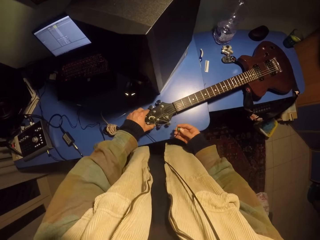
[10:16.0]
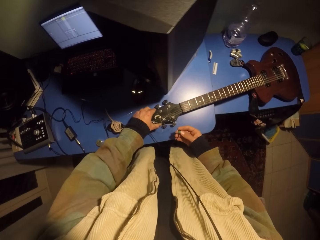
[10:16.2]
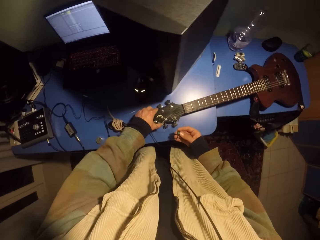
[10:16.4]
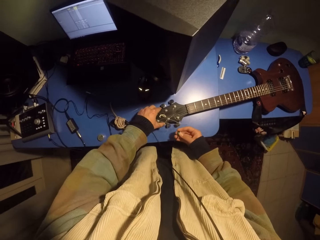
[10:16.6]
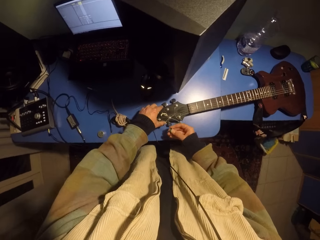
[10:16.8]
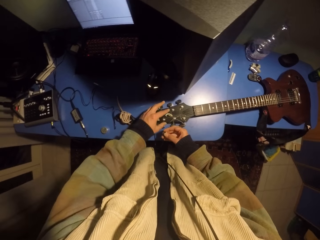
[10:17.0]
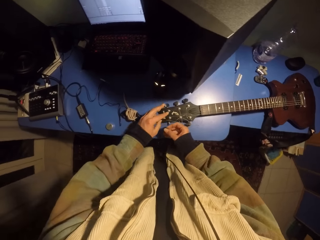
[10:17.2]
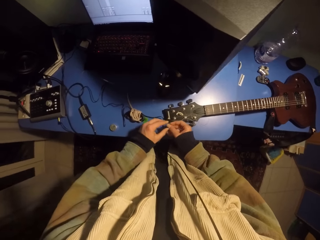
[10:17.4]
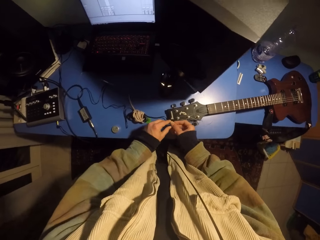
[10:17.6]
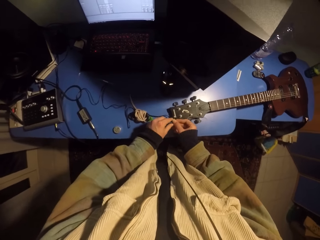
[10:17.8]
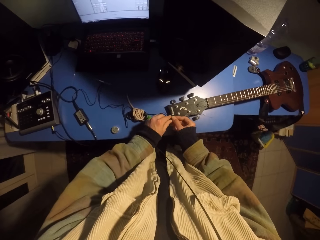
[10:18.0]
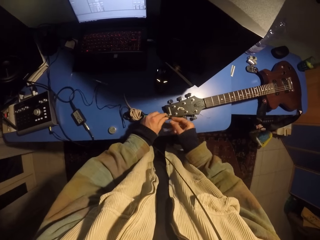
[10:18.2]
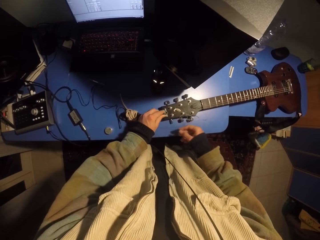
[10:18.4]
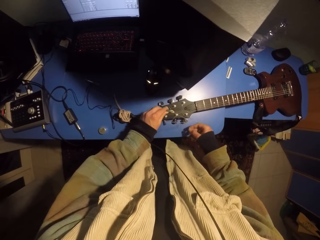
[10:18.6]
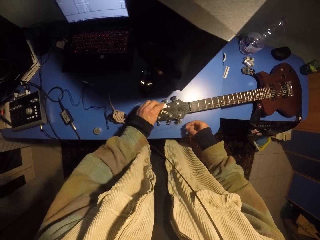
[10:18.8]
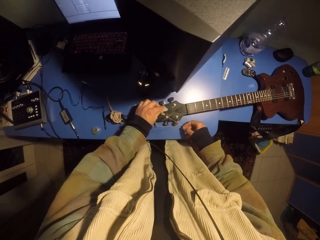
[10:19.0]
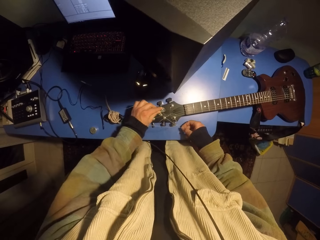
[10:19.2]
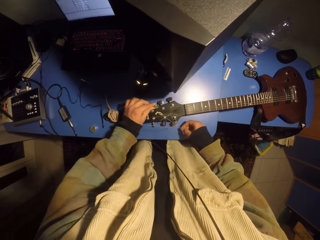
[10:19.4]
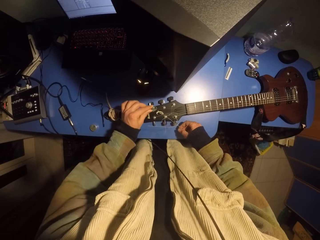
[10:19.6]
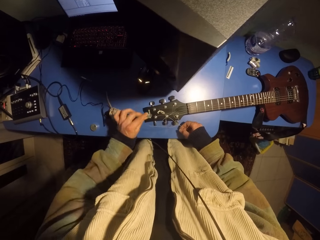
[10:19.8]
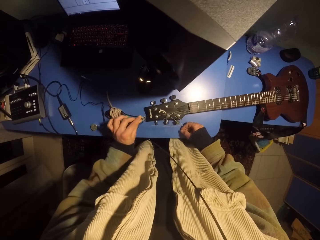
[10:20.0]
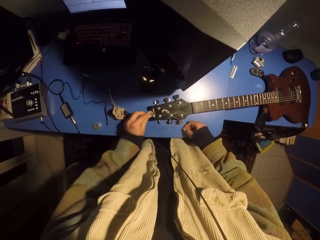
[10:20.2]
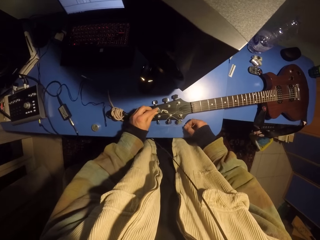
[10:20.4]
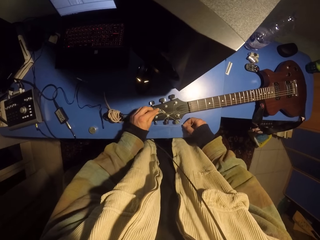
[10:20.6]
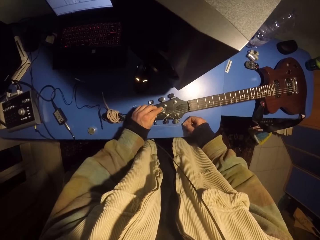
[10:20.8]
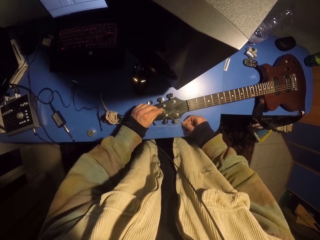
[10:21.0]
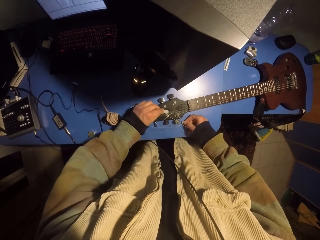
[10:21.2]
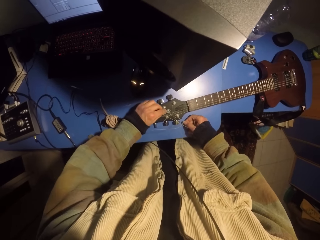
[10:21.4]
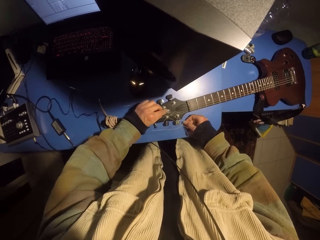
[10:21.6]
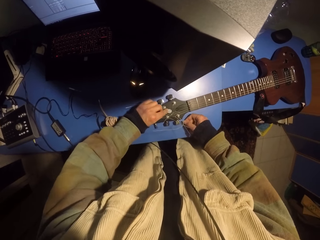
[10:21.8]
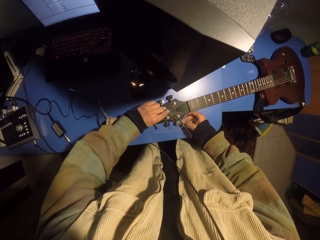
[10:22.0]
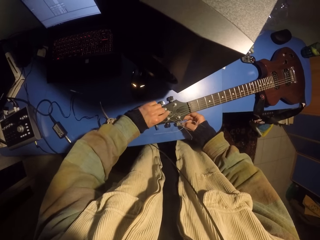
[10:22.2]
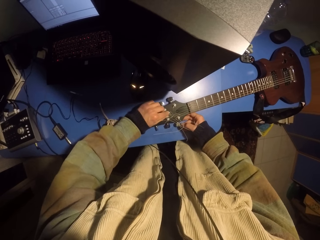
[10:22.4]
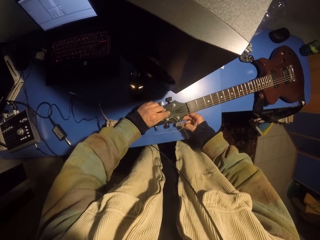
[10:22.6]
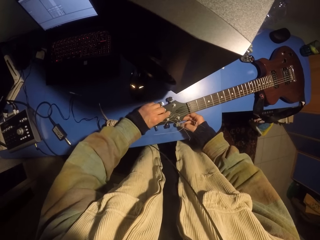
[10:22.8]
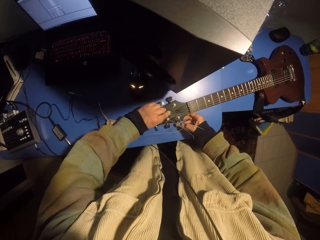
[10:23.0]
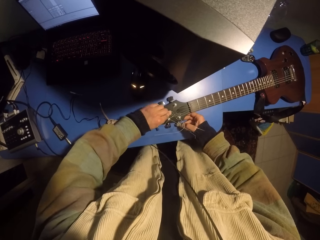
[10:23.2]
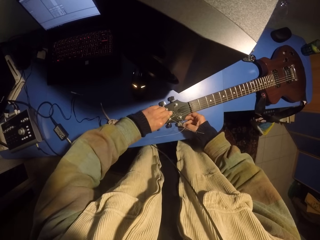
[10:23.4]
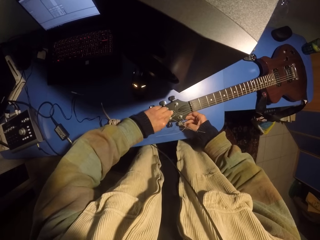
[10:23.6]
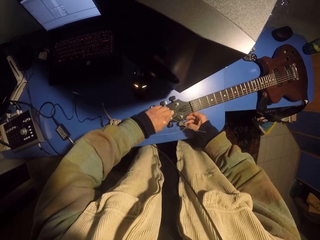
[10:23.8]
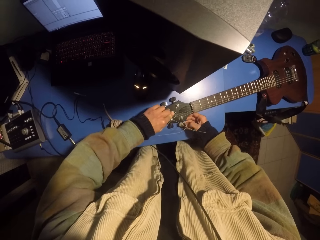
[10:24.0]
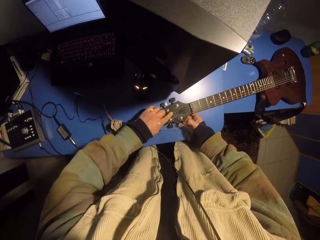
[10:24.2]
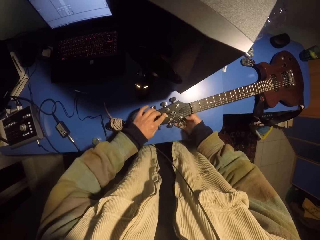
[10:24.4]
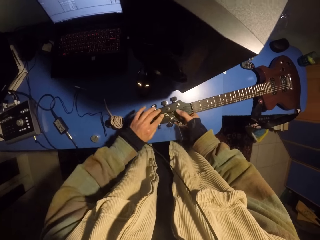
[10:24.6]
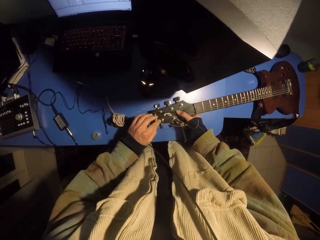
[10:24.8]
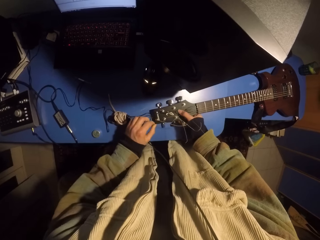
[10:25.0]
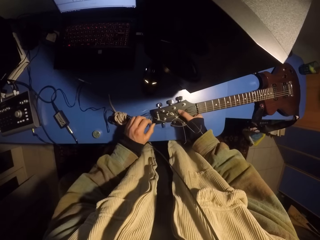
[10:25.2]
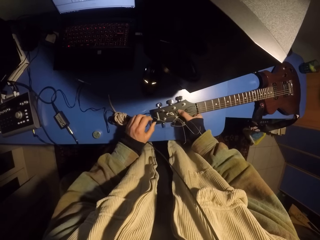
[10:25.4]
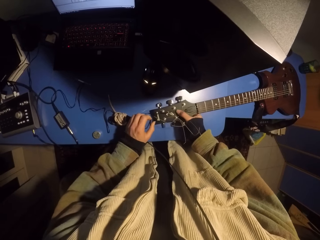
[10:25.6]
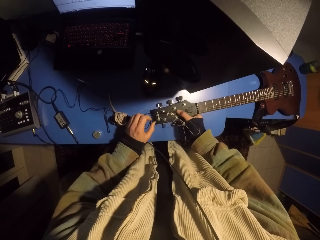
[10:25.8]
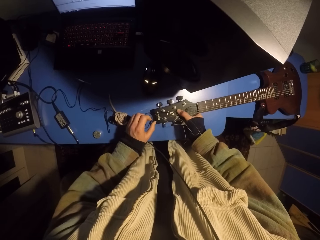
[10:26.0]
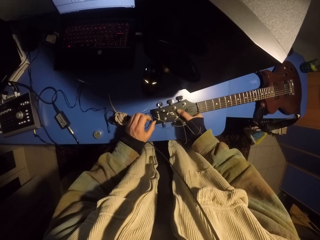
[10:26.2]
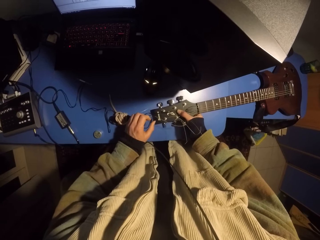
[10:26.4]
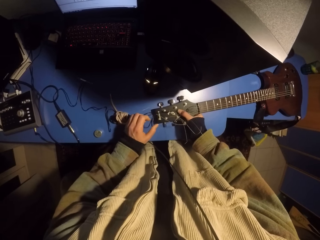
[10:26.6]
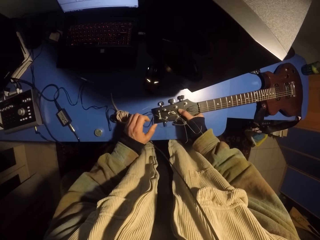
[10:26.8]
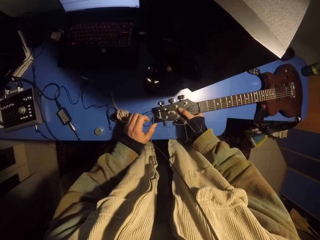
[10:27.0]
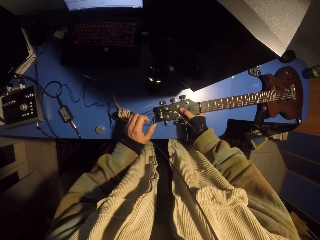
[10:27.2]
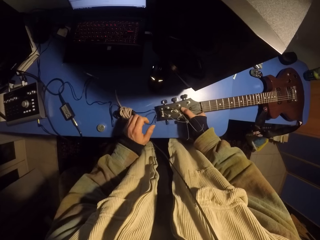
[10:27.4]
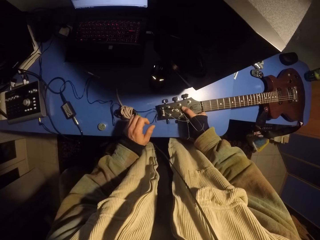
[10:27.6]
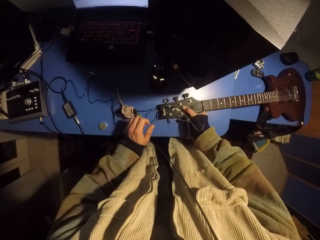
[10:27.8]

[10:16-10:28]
The camera wearer moves a guitar wire. They exchange the hand holding the key tuner. They fix the key tuner on the guitar. They place a button on the guitar head. They press the button. They press the button with the other hand.

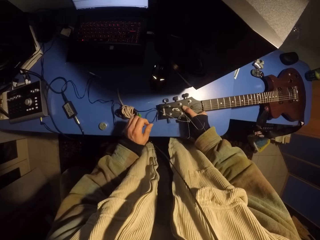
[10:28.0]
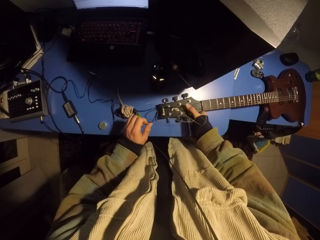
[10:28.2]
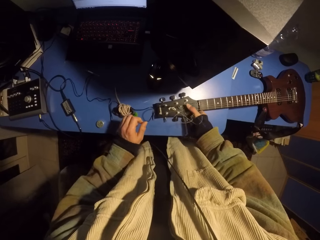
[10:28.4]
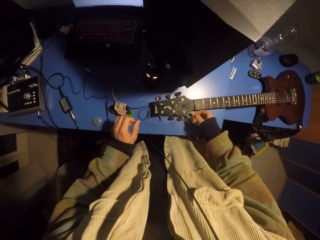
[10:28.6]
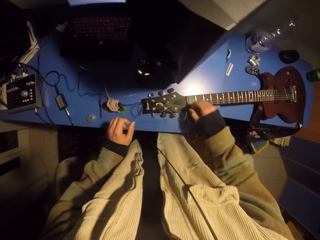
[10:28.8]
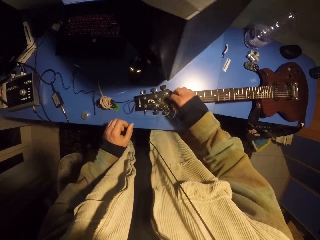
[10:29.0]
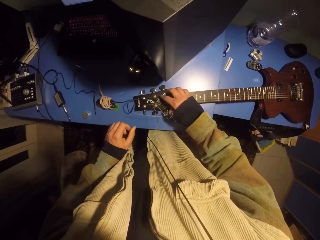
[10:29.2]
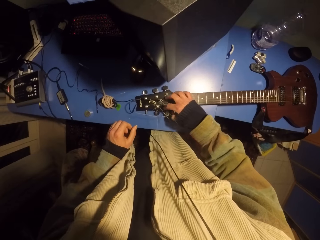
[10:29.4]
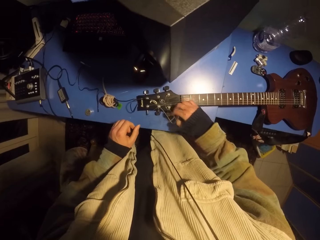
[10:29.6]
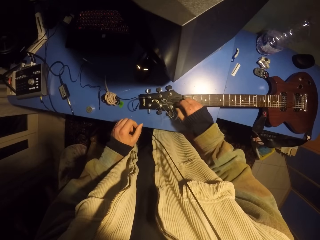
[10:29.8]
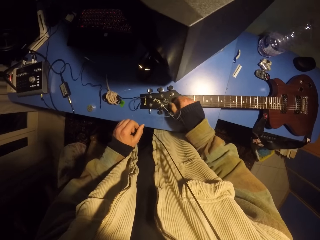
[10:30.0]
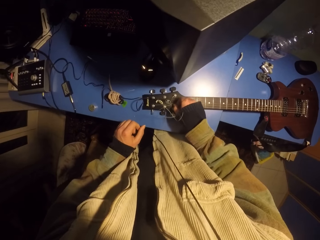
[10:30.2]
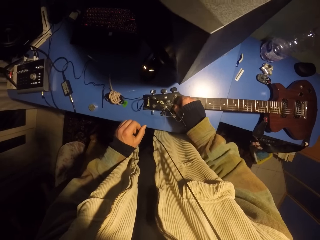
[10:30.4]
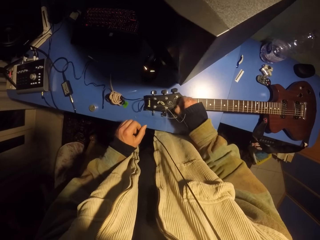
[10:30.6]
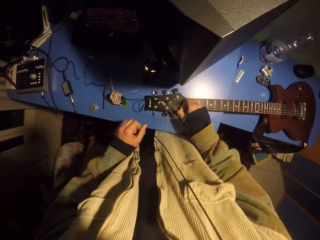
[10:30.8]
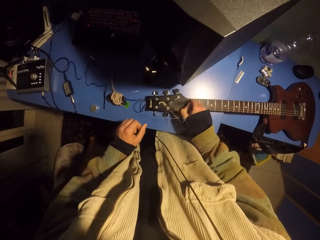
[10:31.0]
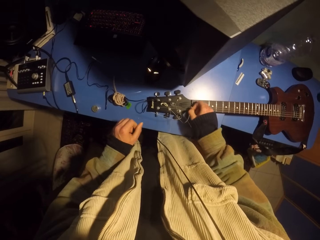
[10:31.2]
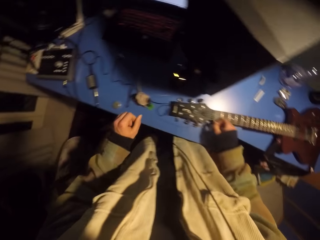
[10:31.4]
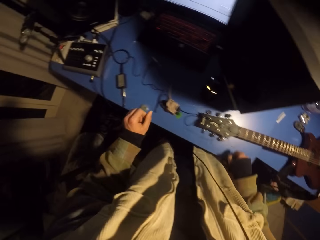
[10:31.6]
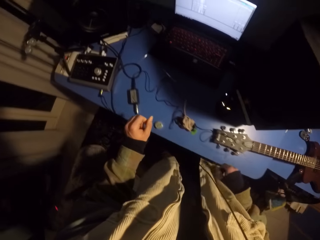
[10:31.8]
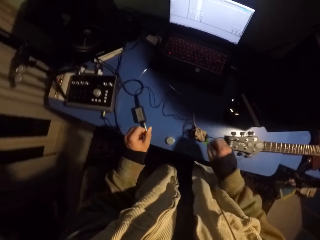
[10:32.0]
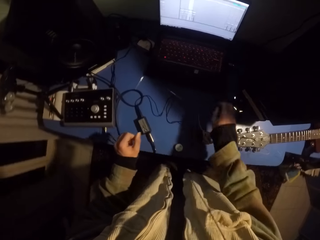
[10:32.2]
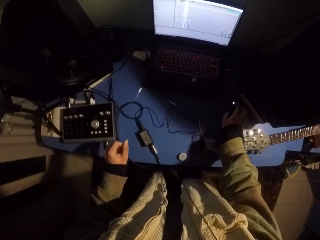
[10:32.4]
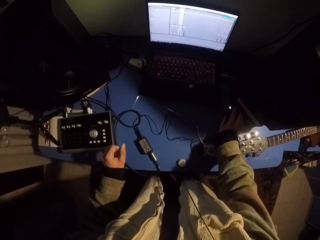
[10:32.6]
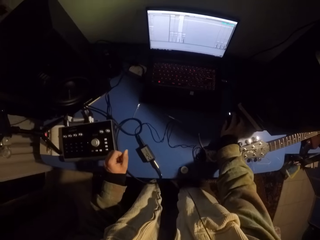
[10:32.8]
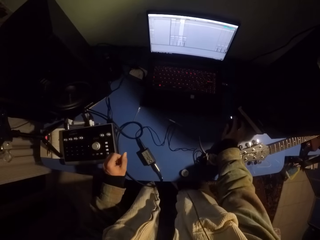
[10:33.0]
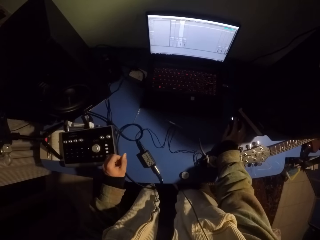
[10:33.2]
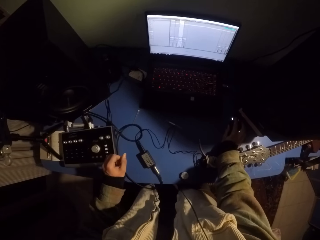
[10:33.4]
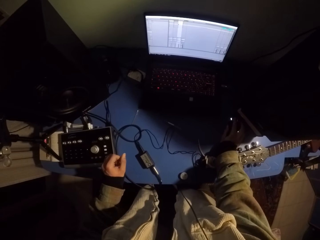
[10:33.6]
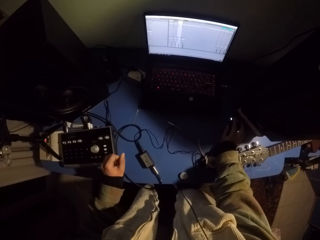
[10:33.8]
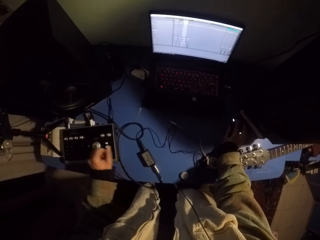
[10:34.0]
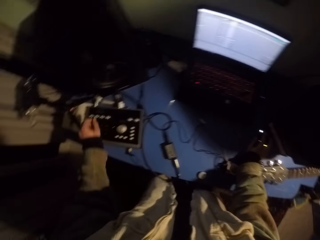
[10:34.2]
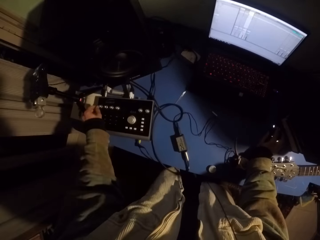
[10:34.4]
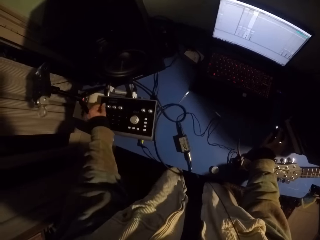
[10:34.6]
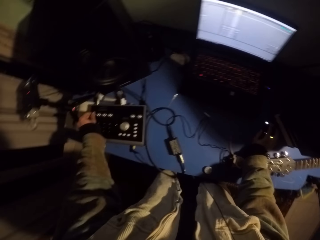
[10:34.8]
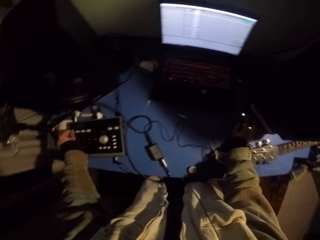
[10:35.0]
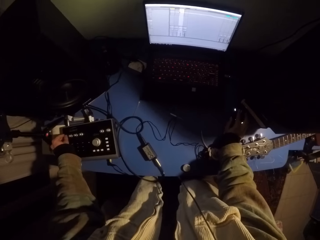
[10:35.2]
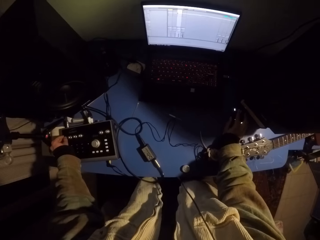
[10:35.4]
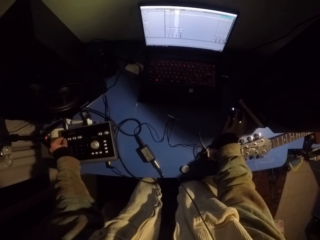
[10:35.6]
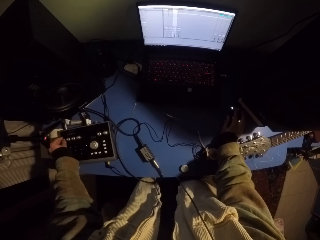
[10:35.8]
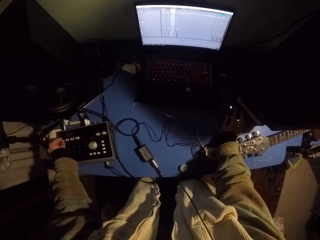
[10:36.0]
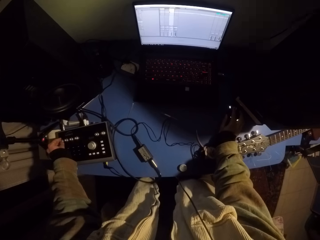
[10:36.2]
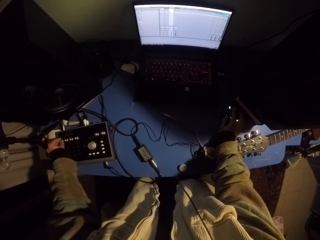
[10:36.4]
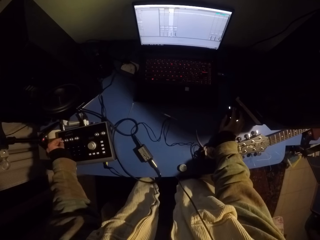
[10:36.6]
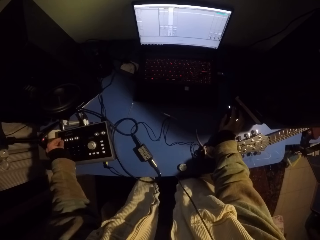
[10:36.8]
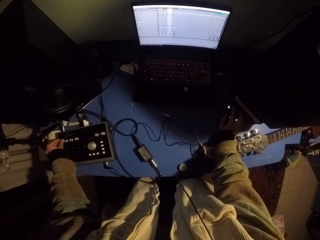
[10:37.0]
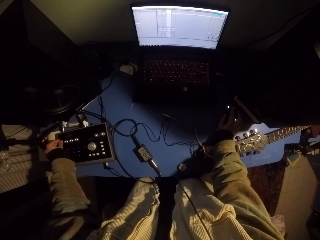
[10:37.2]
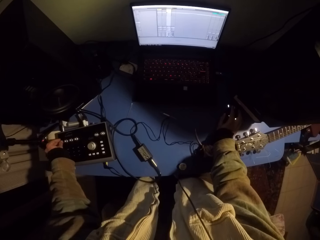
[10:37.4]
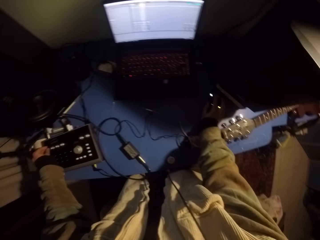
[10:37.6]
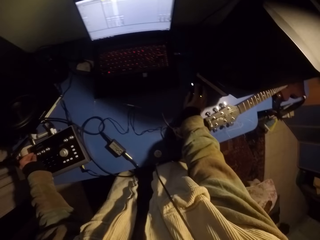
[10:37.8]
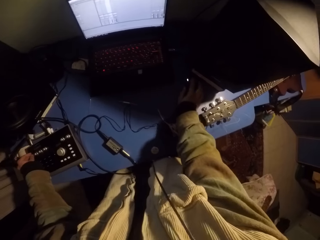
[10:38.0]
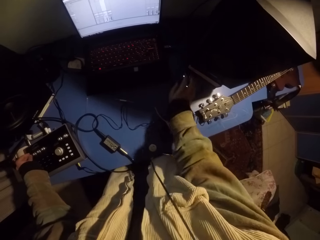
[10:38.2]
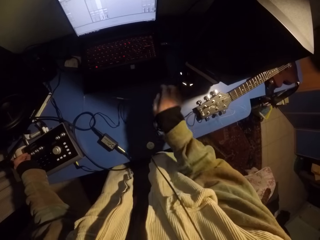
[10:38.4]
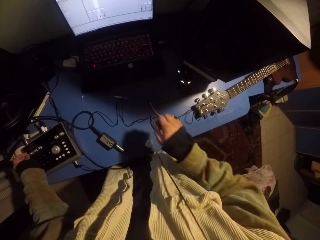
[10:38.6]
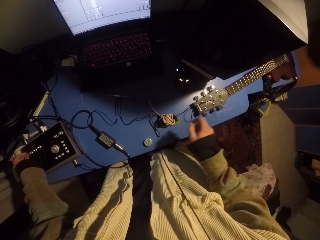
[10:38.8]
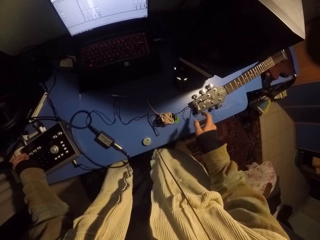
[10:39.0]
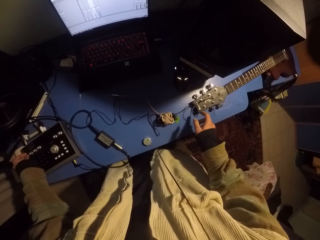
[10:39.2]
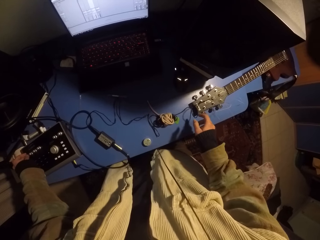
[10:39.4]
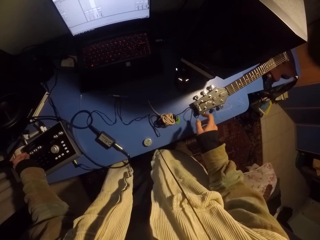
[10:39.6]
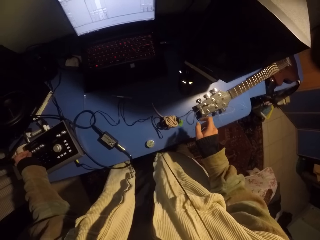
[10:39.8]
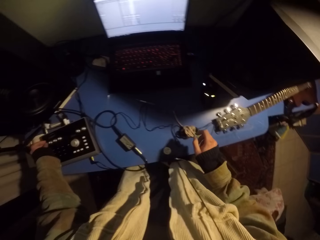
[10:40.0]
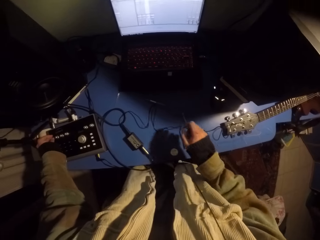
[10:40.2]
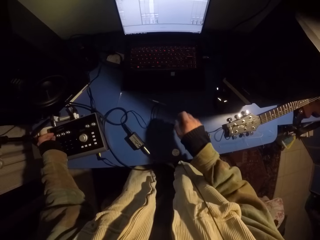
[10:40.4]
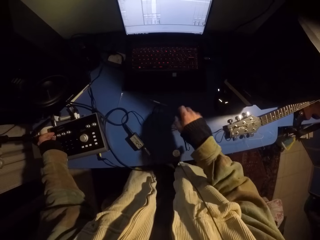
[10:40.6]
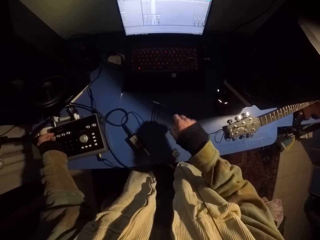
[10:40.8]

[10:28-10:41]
The camera wearer moves guitar strings. They operate the laptop. They adjust the amplifier. They rotate a machine button. They touch the tuner on the guitar.
